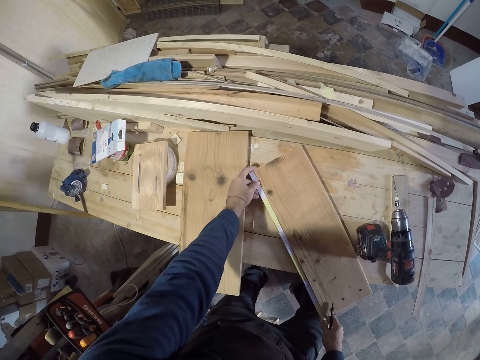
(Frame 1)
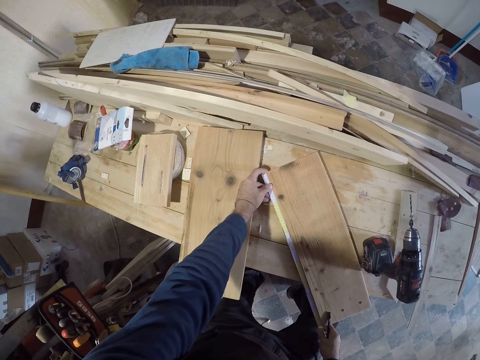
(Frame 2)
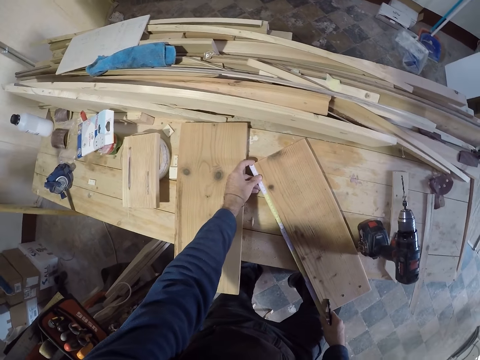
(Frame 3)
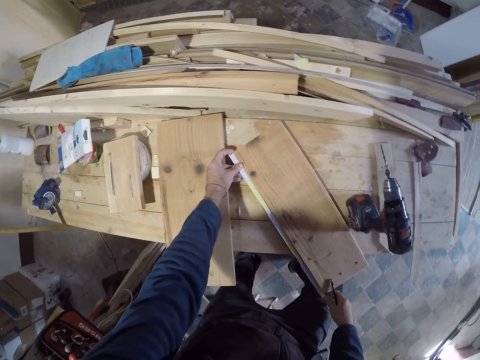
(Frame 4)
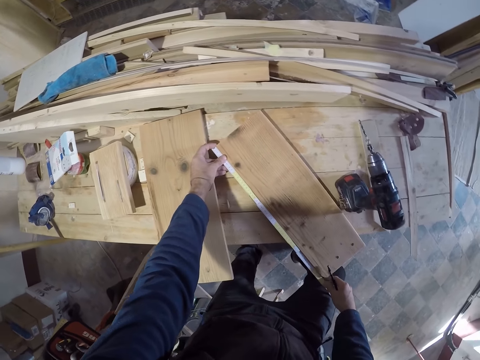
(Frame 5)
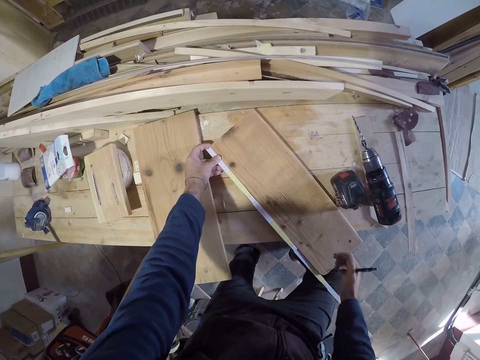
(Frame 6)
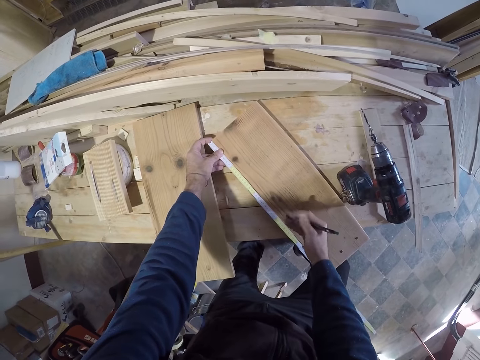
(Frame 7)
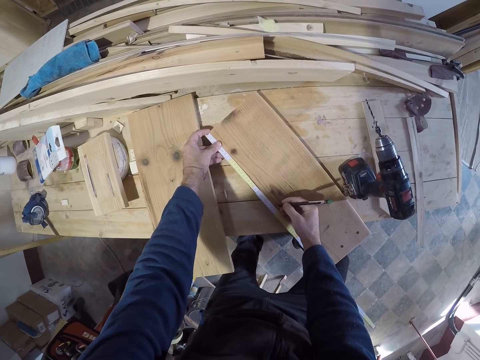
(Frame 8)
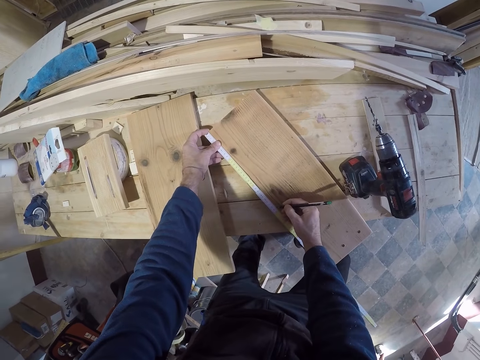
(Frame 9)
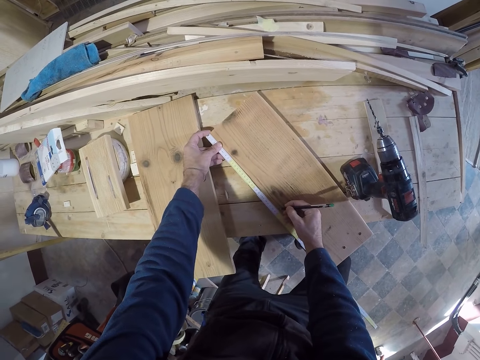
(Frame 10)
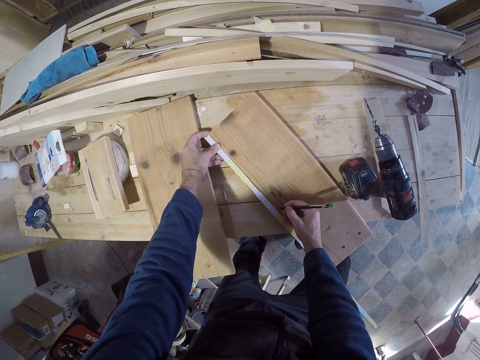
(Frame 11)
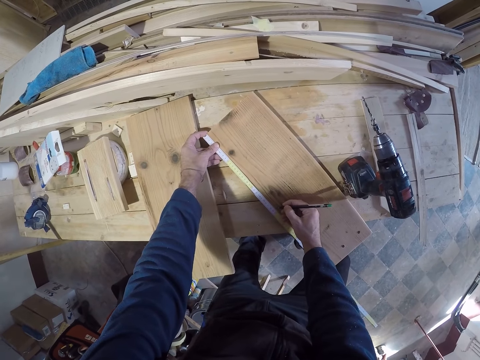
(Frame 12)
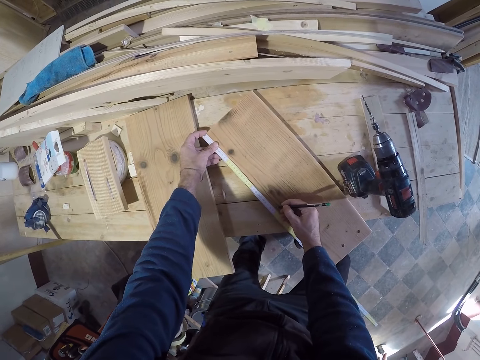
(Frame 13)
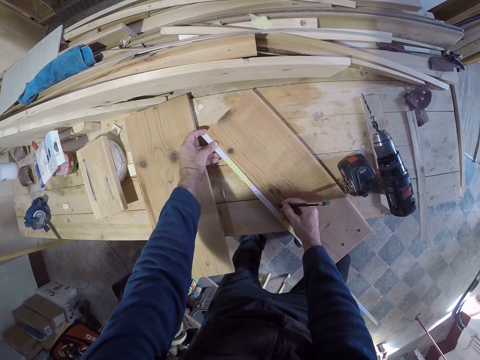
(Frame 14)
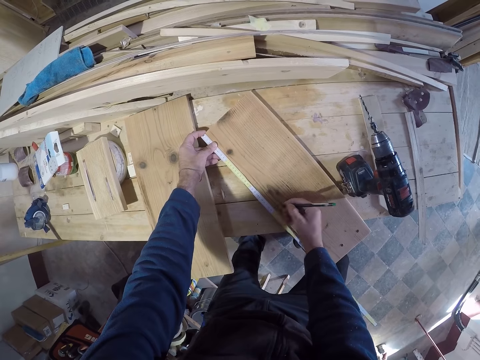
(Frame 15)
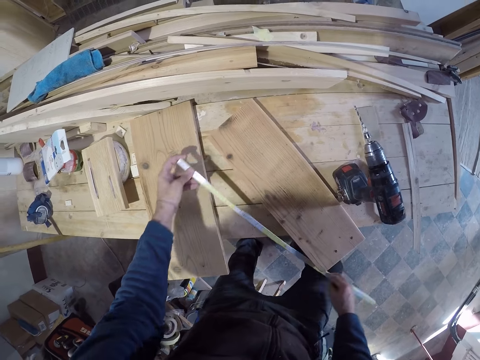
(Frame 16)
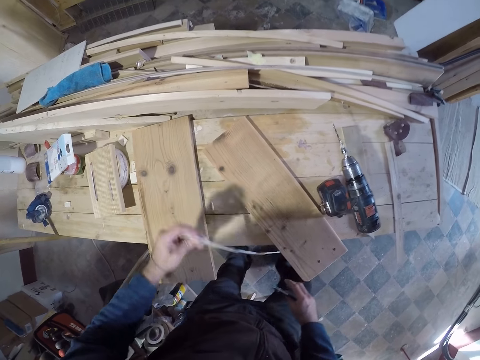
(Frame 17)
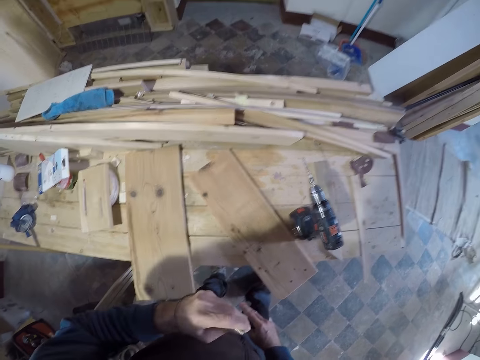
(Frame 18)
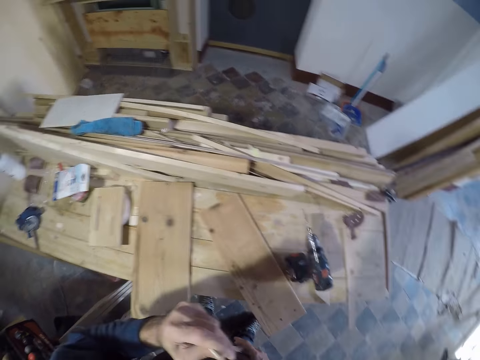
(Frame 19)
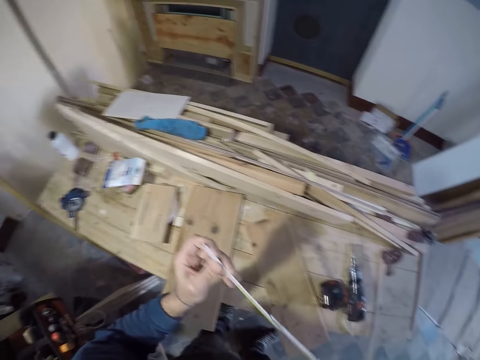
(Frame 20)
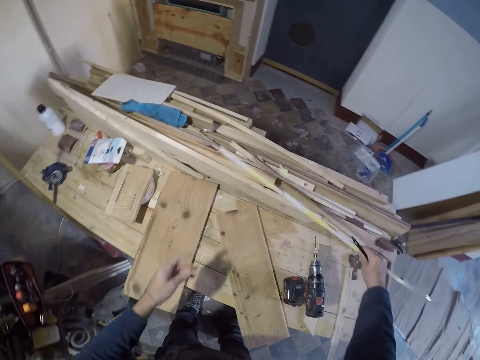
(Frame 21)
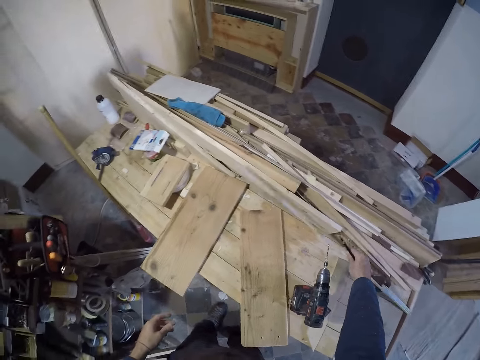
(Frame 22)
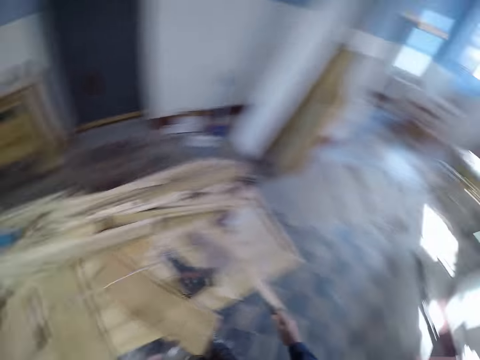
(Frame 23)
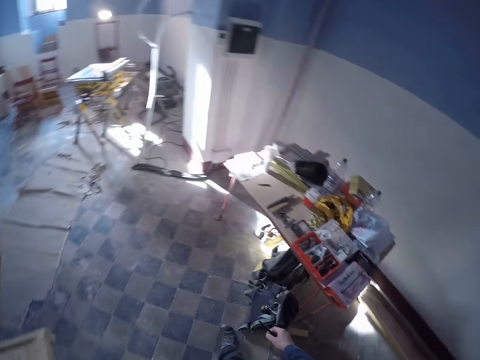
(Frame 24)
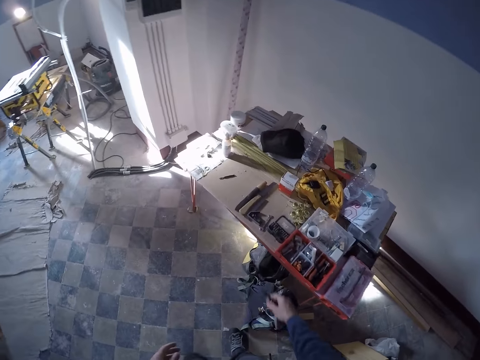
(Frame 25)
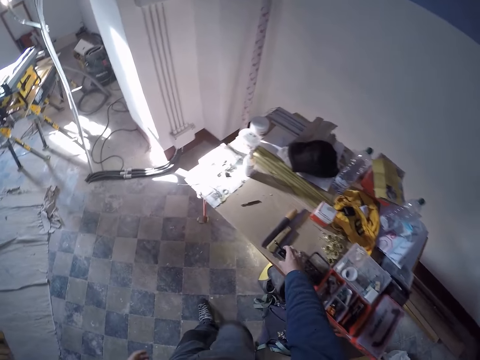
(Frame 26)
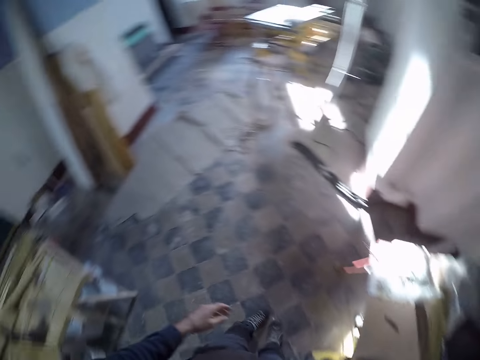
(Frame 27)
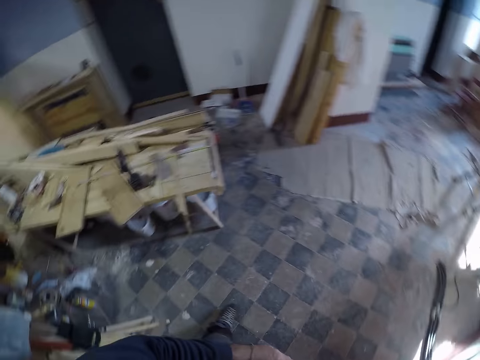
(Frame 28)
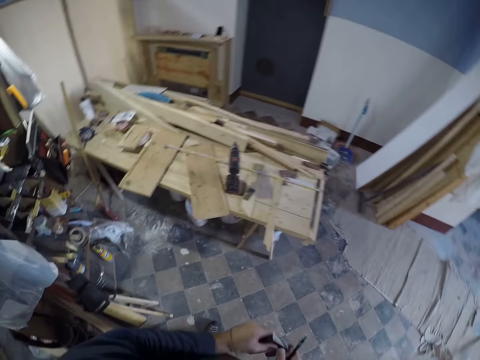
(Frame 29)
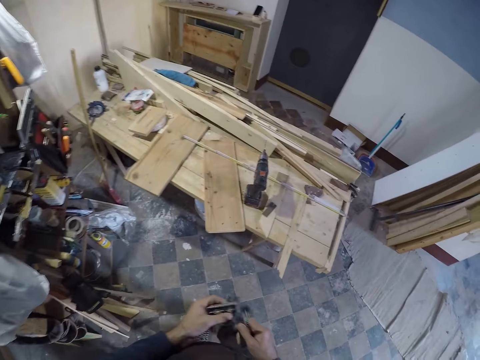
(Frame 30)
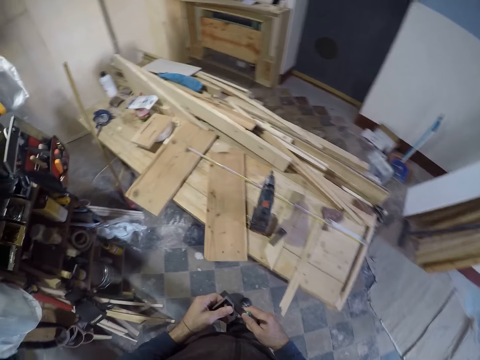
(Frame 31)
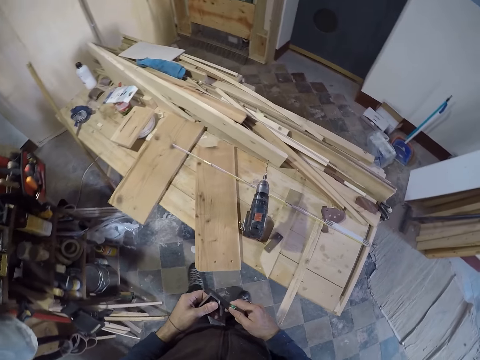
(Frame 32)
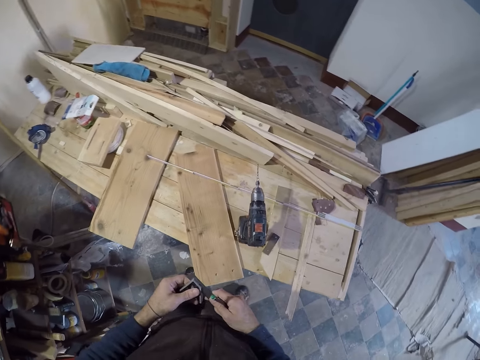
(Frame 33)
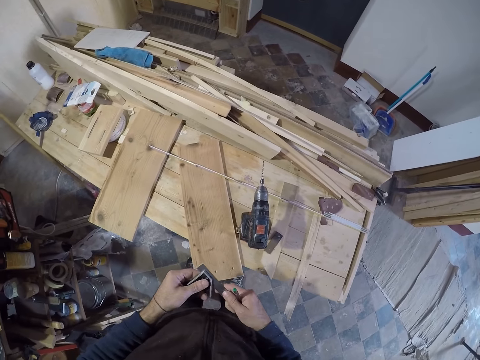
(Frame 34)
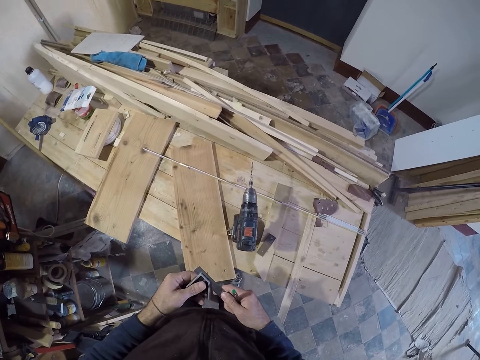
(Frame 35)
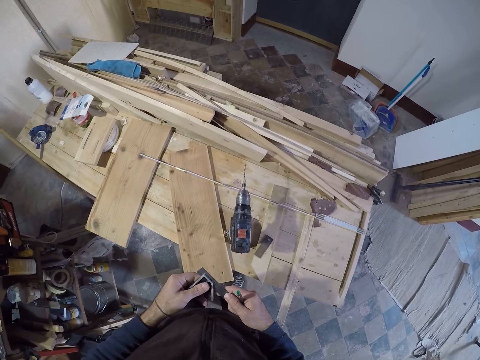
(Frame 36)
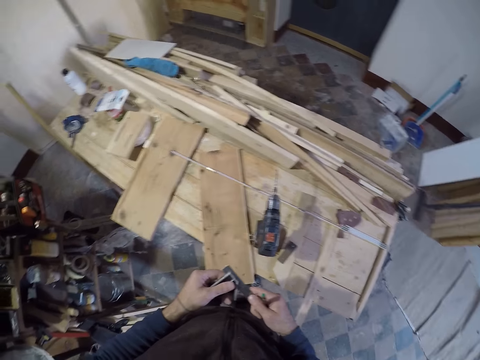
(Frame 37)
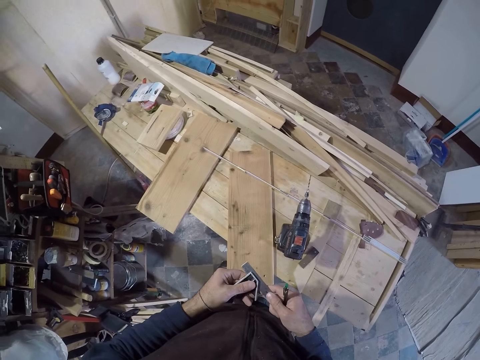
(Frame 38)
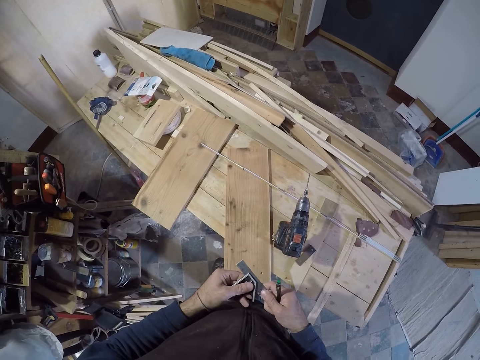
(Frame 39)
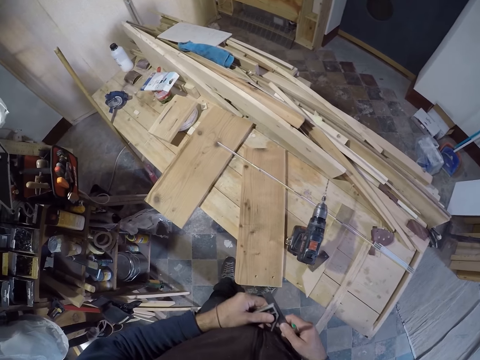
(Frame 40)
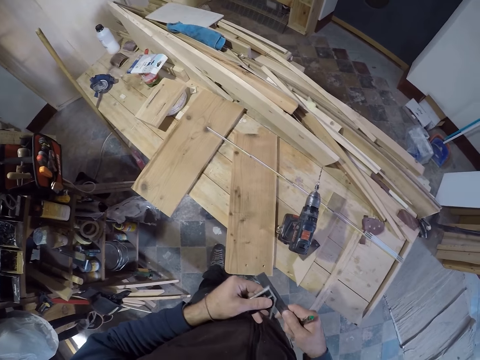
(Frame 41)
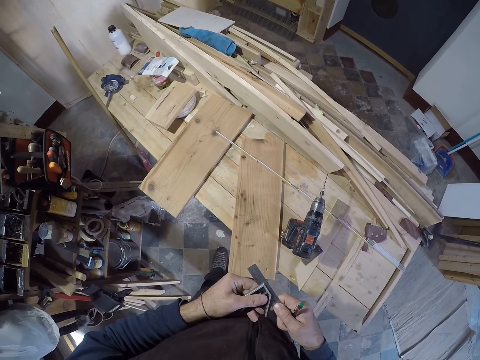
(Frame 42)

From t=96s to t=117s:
The camera wearer measures the plank with the measuring tape on the work table. He marks a point on the plank with the pen in his right hand. He lifts the ruler. He drops the measuring tape on the work table. He walks to a work table in the room. He picks up a vernier caliper or L ruler with his right hand. He adjusts the caliper with his right hand.

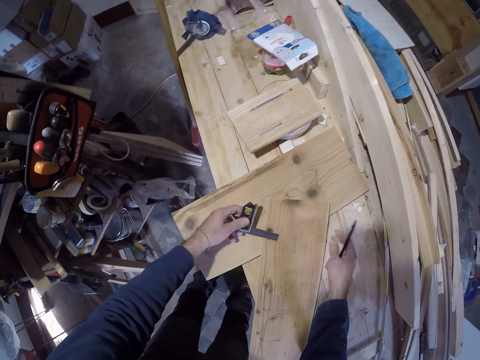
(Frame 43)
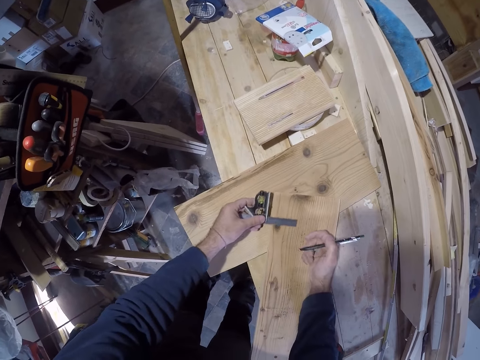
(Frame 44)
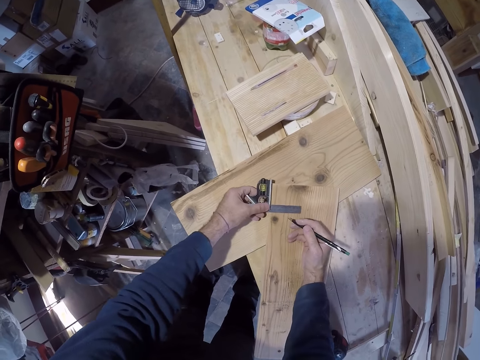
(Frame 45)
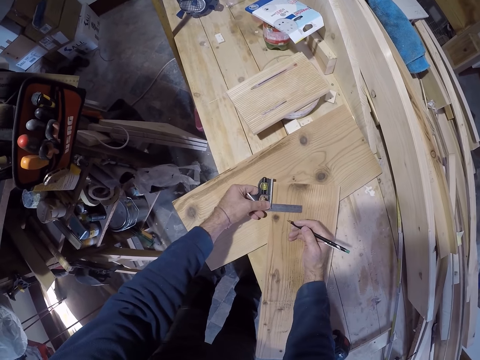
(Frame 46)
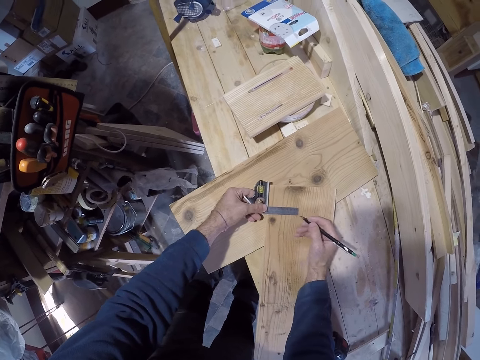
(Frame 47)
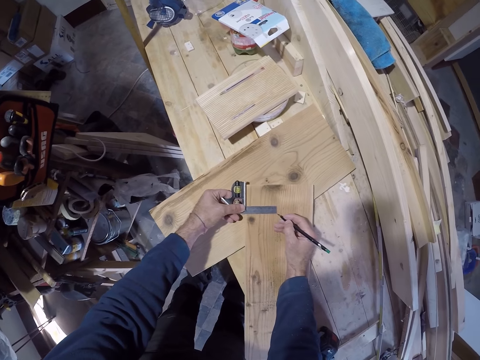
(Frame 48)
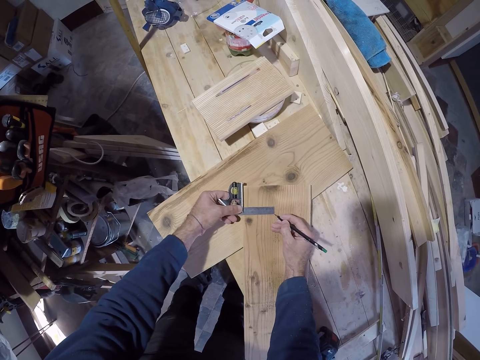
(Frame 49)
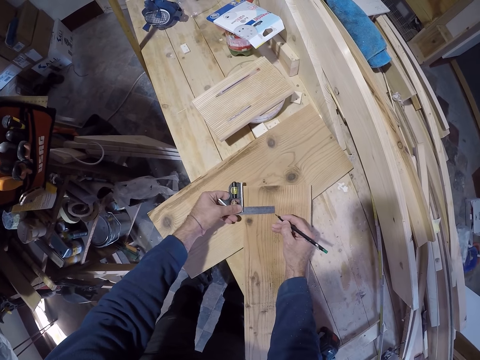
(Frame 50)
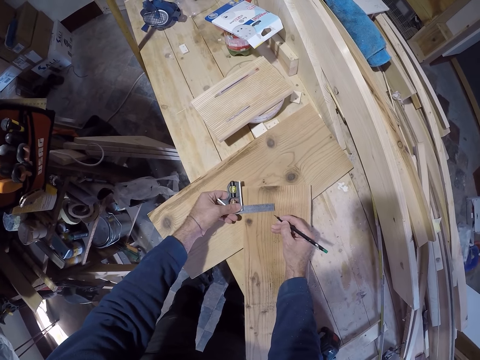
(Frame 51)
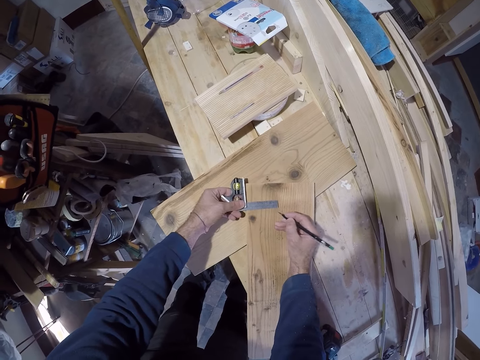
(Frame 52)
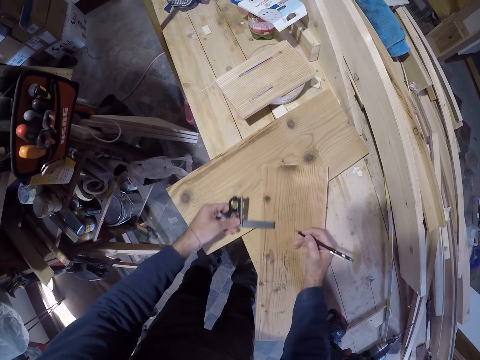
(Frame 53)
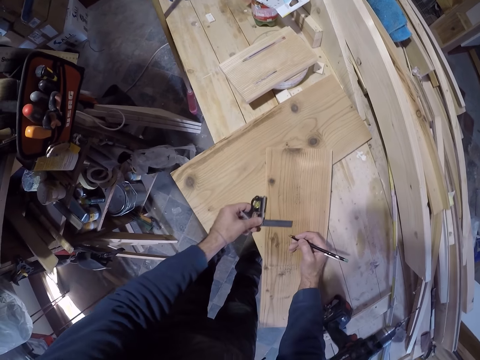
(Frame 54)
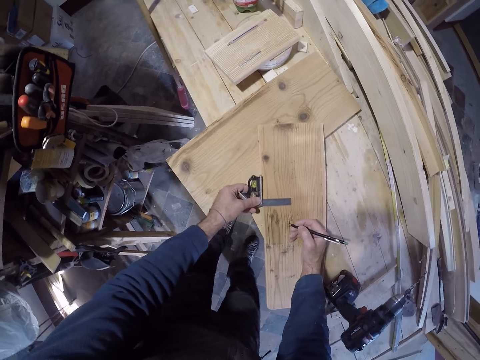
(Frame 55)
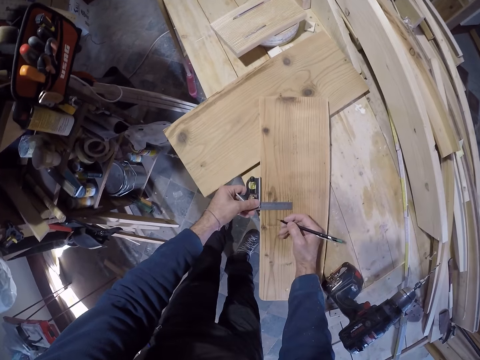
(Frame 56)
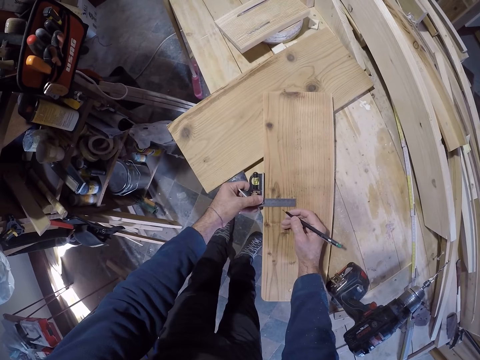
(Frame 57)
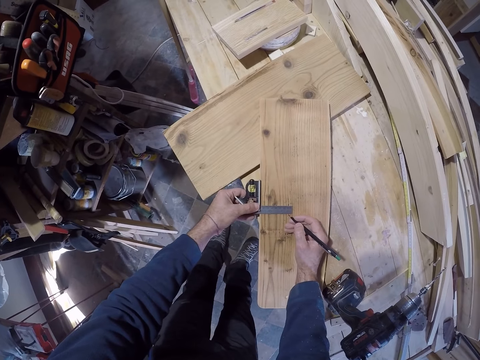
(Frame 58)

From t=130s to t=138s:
The camera wearer places the L ruler on the board. He measures the plank with the vernier caliper. He marks the measurements with the pen in his right hand. He moves the L ruler.
